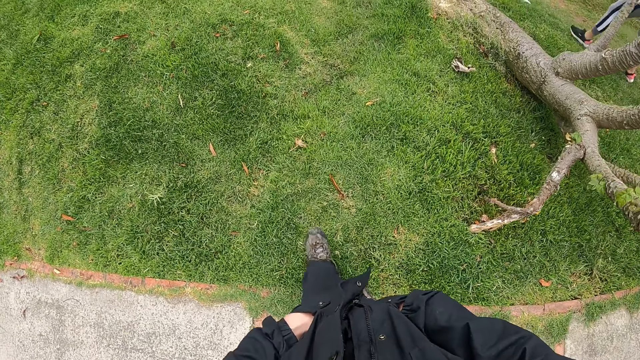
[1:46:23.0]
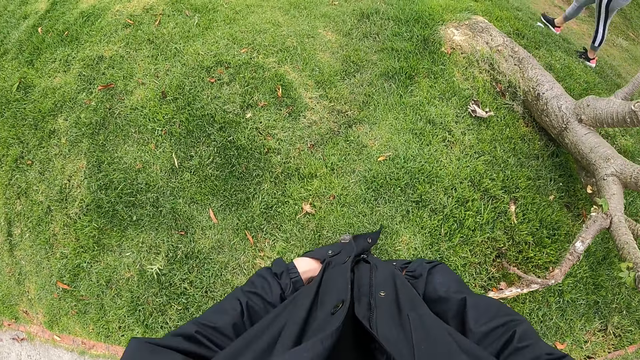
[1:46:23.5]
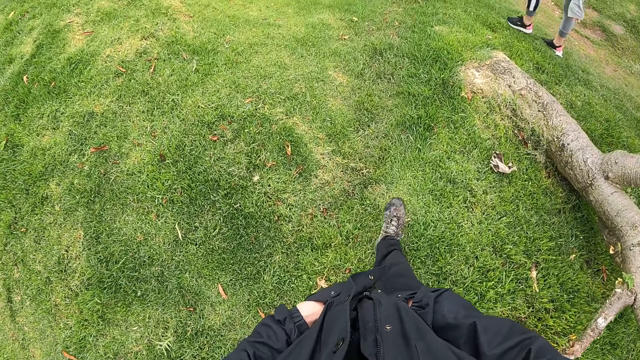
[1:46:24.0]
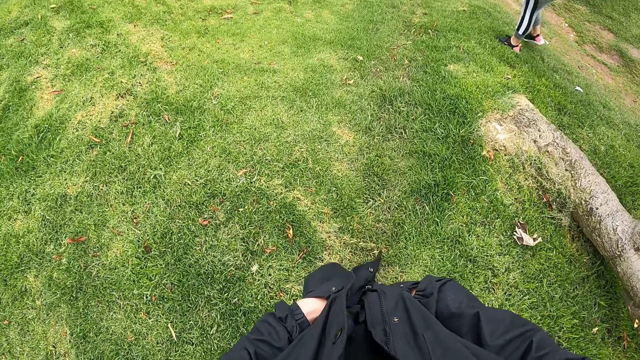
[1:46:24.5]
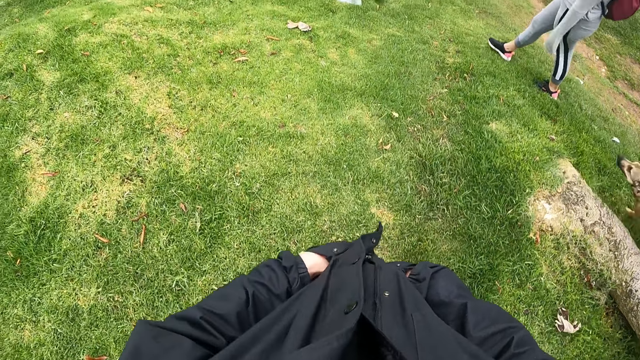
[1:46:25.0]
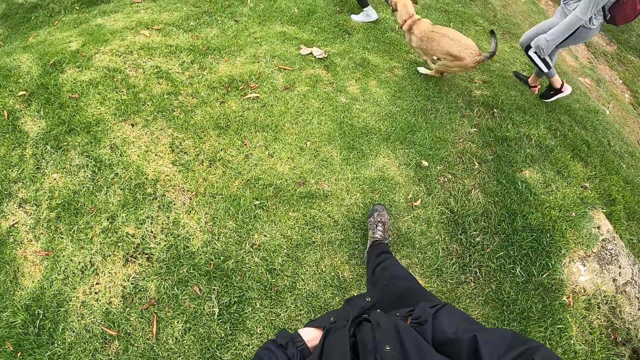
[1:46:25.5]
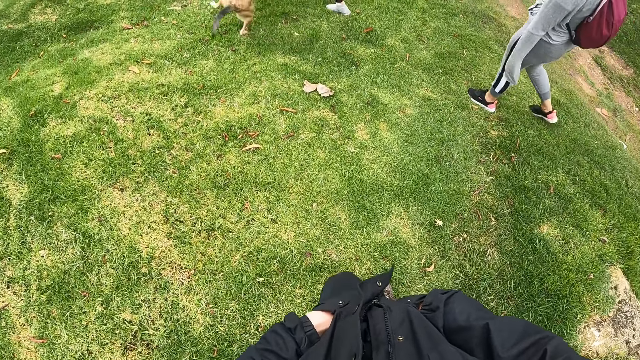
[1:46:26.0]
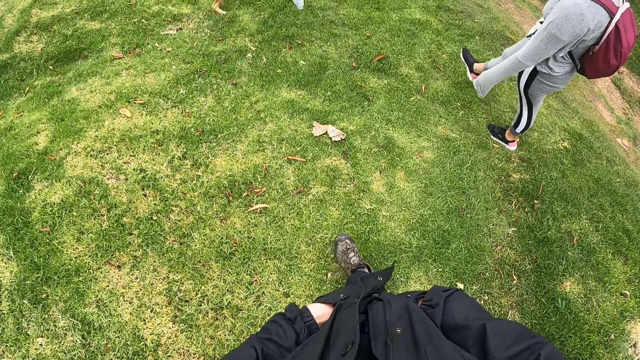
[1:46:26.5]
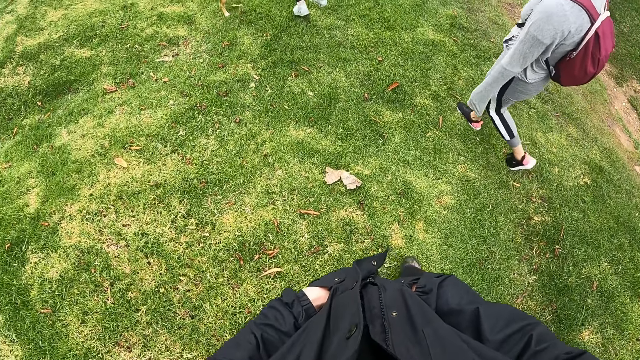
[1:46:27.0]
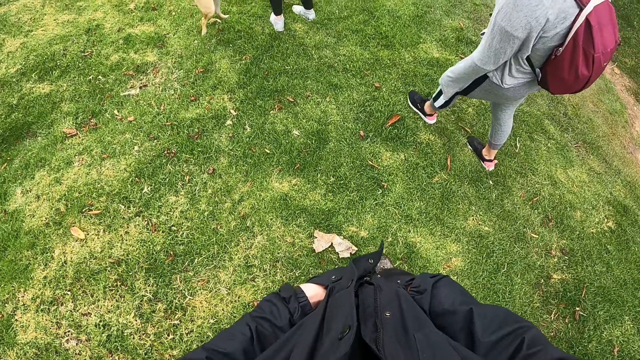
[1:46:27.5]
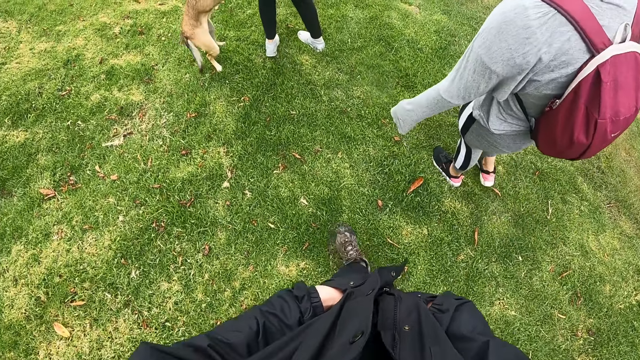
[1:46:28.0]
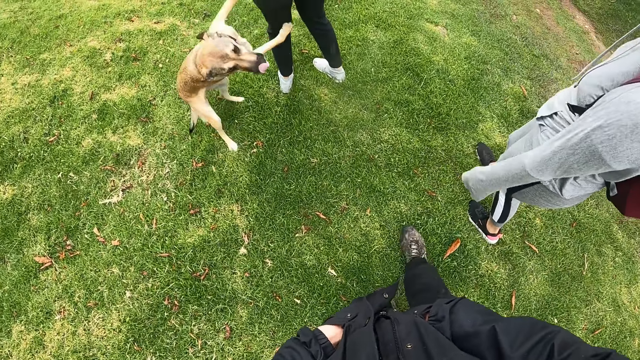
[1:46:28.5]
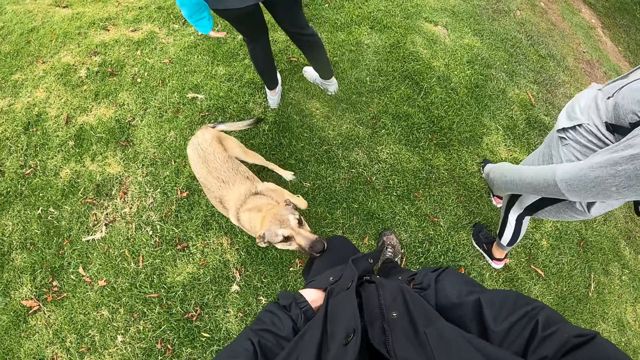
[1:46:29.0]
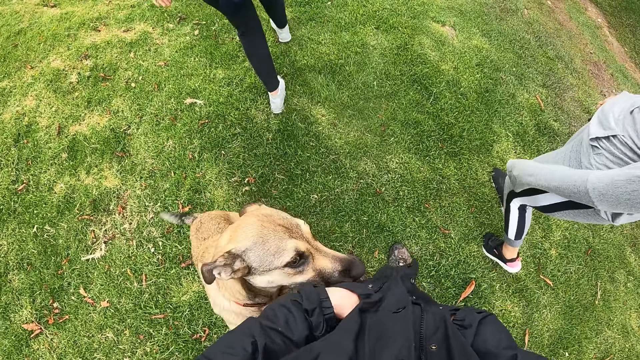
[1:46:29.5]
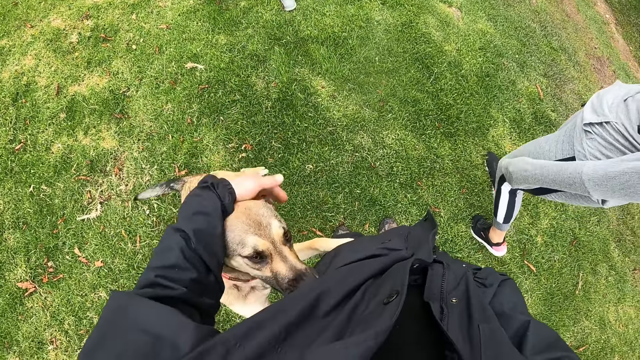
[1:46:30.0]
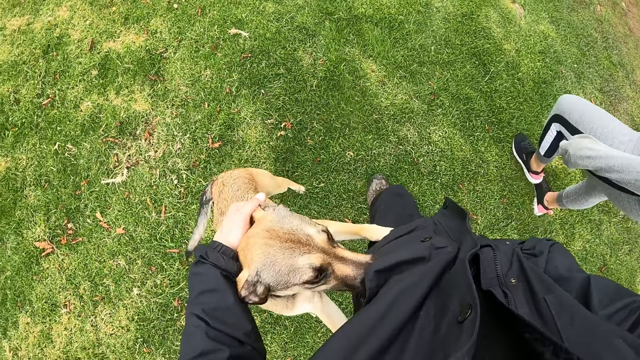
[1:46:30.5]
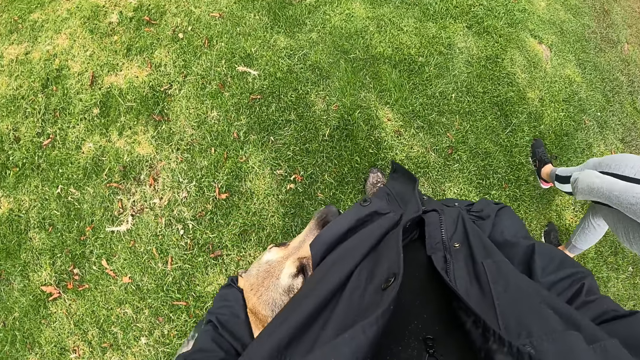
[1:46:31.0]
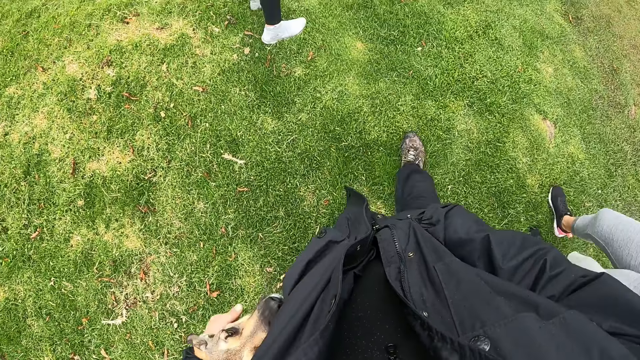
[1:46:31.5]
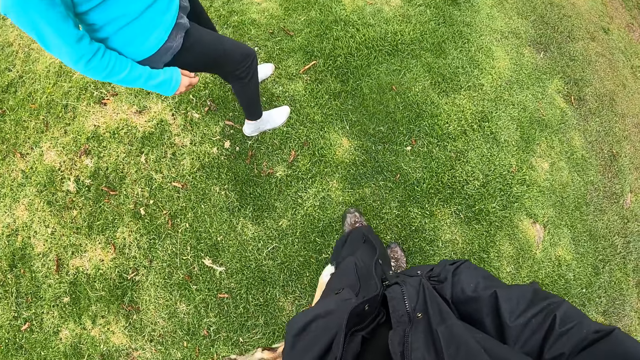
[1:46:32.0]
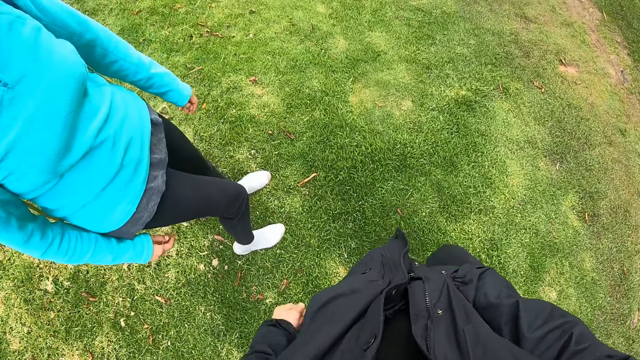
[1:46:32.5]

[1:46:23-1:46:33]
The camera wearer walks on a lawn. The dog runs on the lawn. A person moves around. The dog runs towards the camera wearer. The camera wearer interacts with the dog with his left hand.

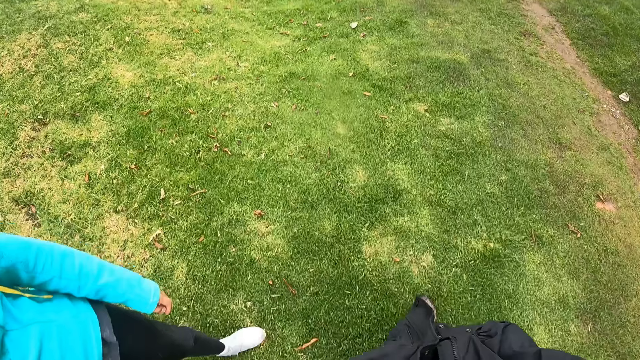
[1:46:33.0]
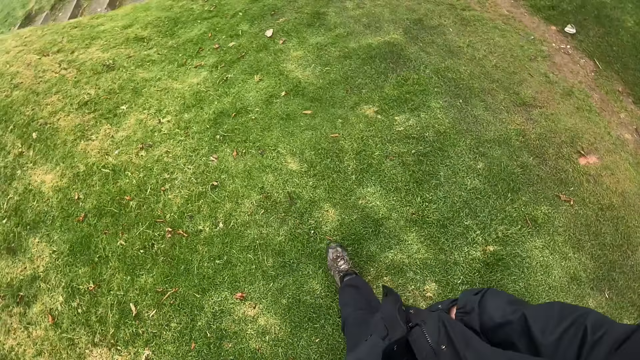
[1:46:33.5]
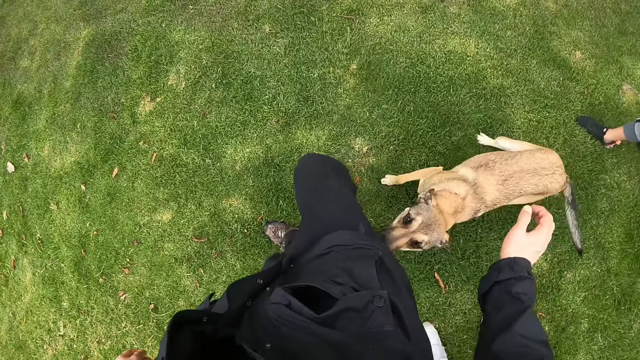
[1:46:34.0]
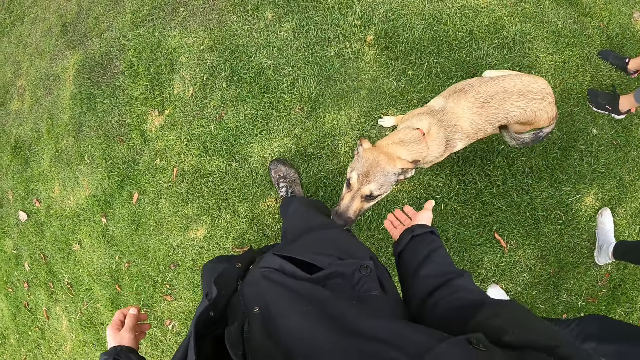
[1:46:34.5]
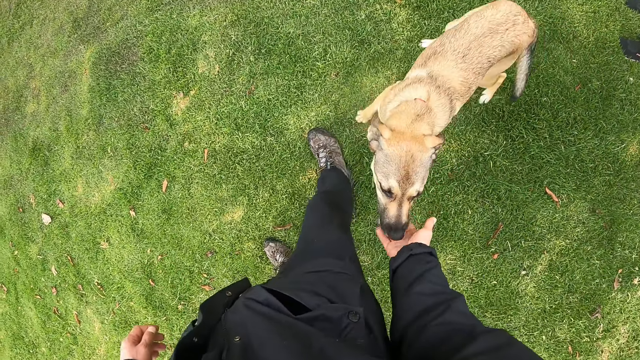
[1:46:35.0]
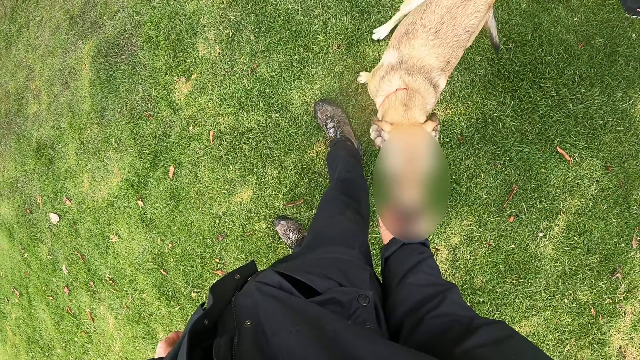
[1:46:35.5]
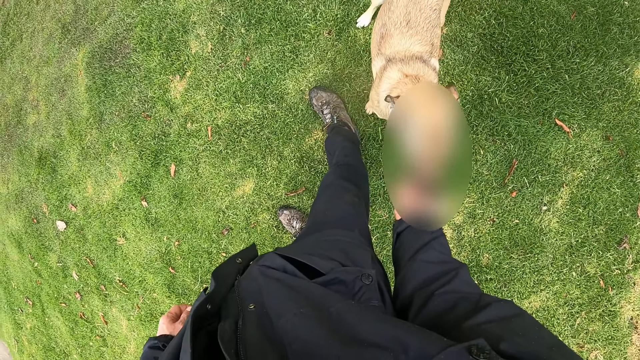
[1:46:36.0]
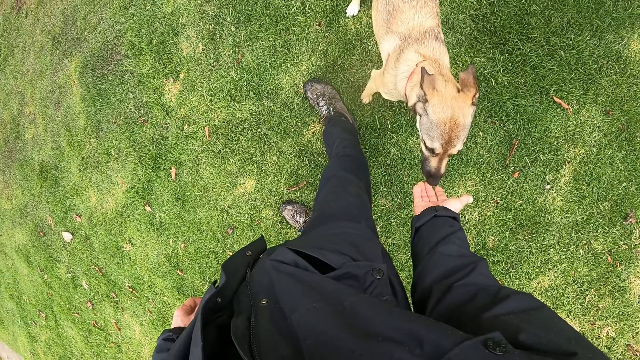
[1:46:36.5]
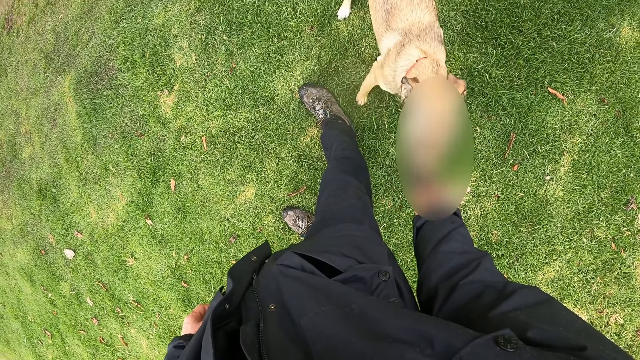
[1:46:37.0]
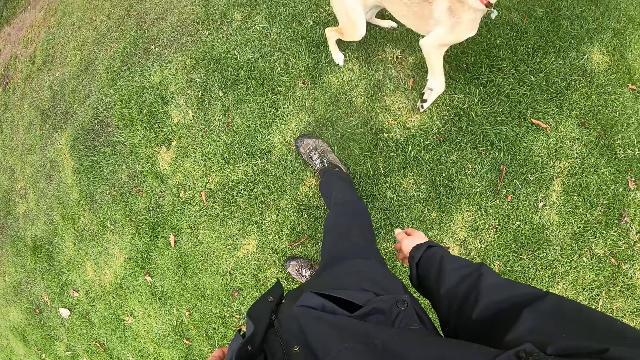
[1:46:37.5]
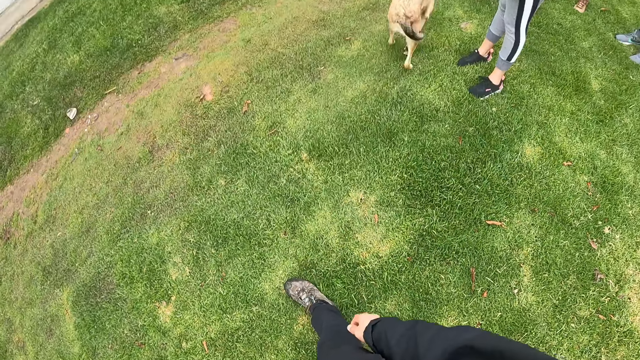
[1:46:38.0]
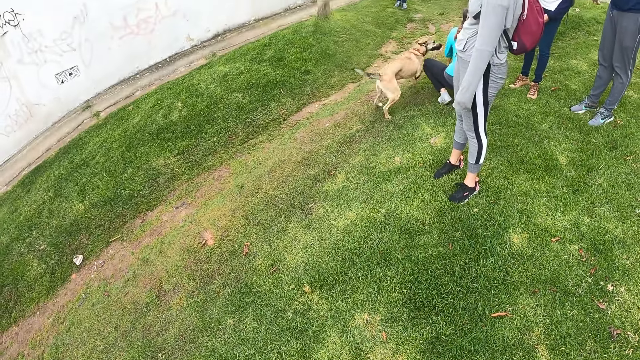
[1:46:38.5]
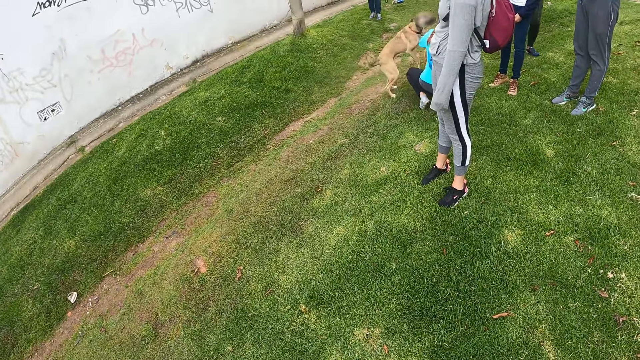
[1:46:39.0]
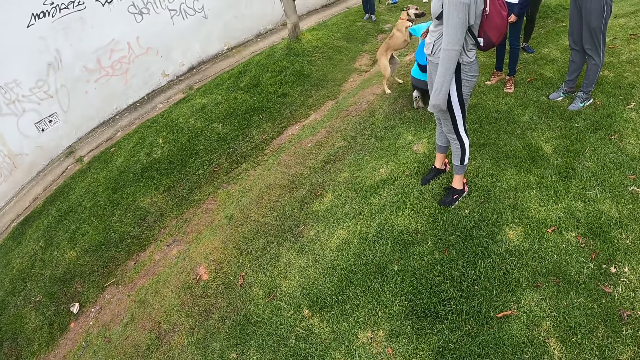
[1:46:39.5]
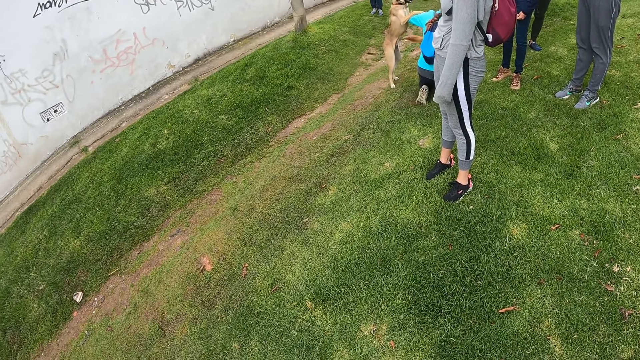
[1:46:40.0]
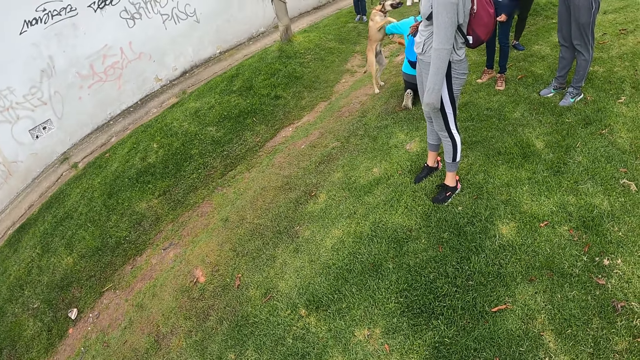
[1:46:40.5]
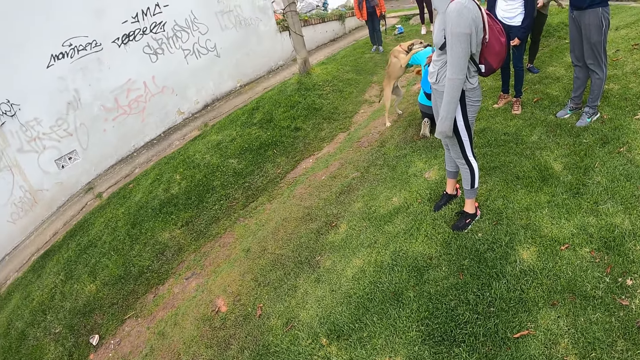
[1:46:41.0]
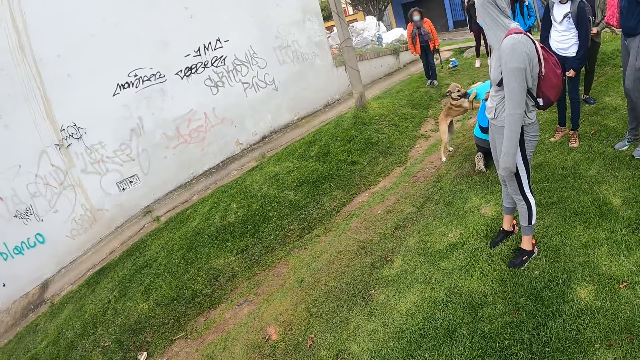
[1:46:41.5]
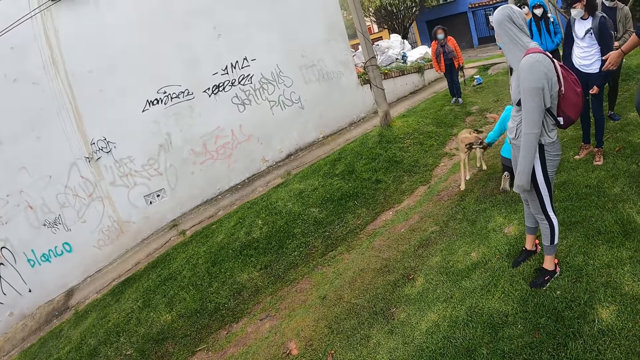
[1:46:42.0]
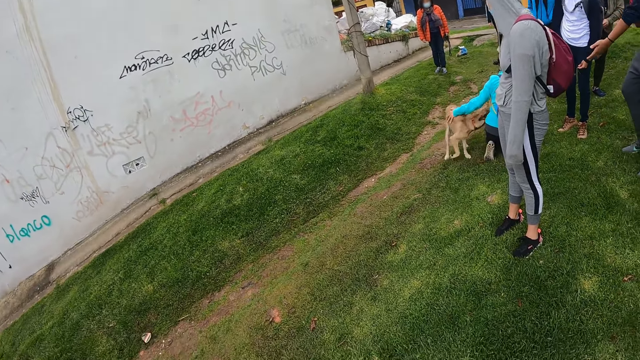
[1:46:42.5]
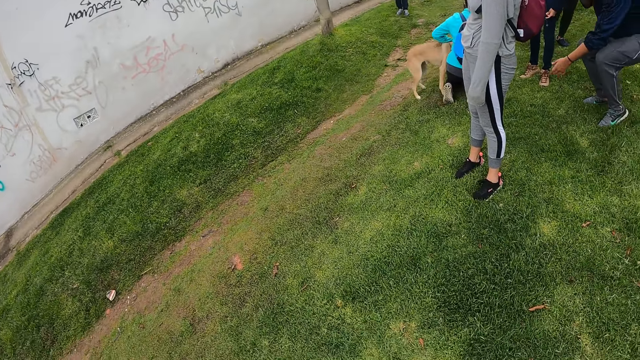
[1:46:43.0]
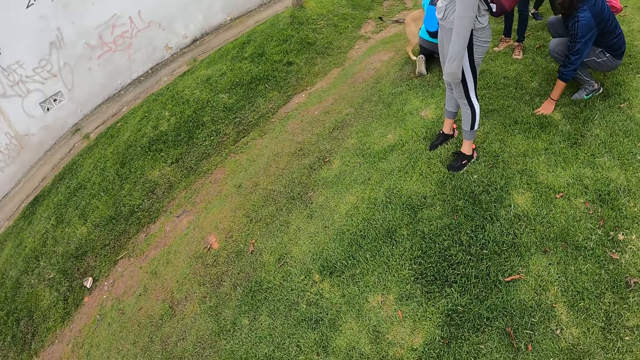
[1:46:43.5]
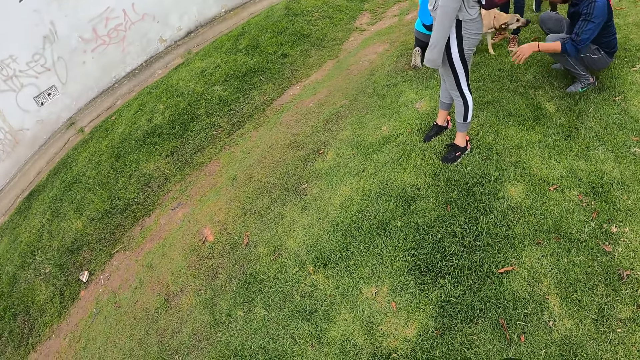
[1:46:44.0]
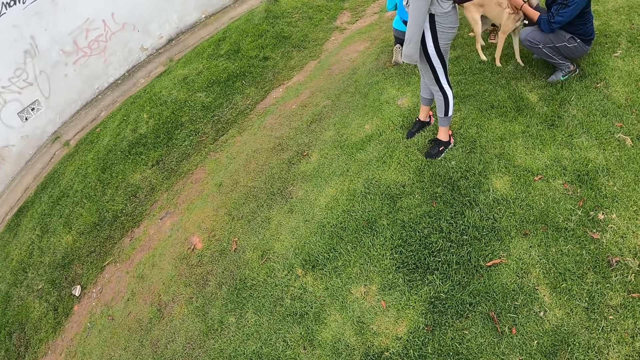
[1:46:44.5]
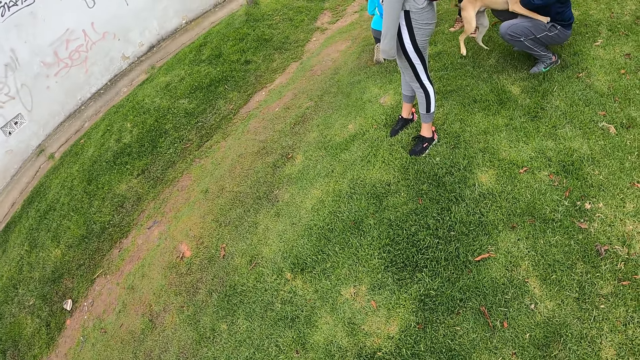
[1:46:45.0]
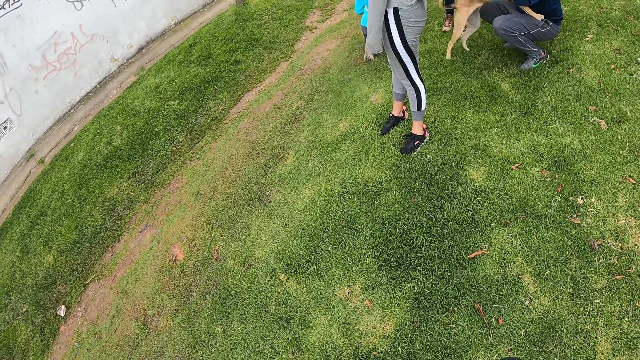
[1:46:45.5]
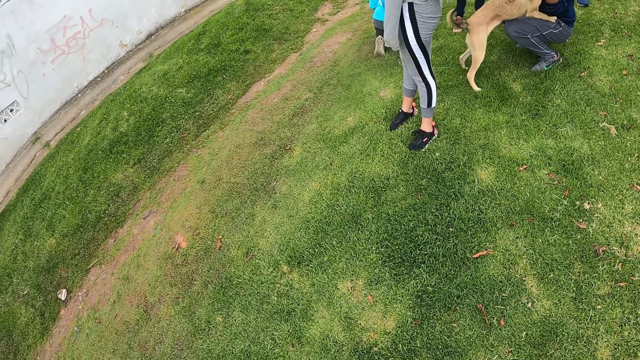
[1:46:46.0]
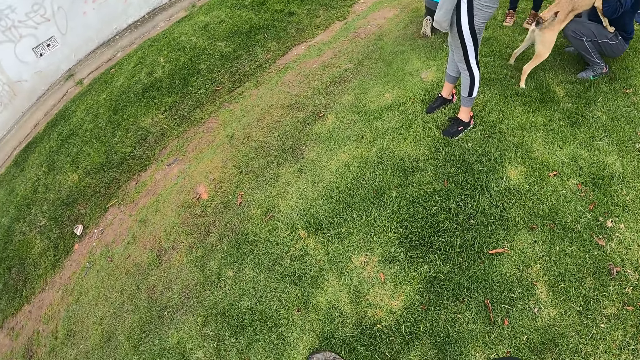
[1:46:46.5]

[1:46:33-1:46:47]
The camera wearer interacts with the dog with his right hand. The dog runs towards the woman. The woman interacts with the dog with her hands. A man places his left hand on the lawn. The man interacts with the dog with his hands.
